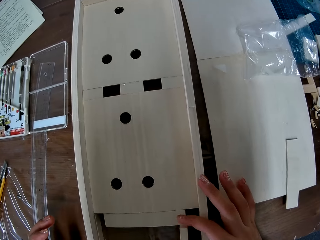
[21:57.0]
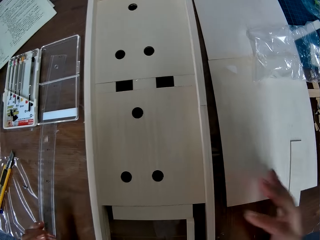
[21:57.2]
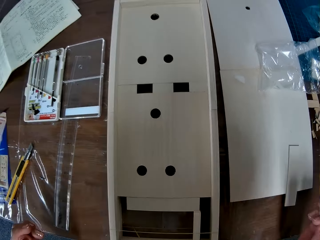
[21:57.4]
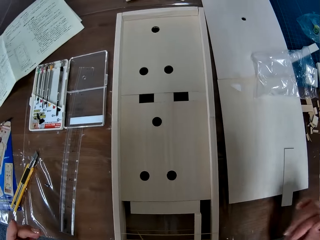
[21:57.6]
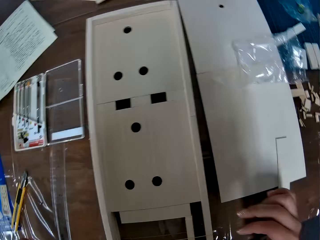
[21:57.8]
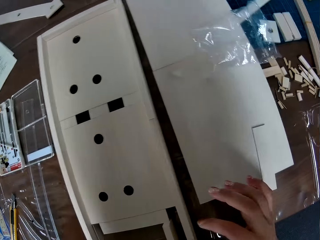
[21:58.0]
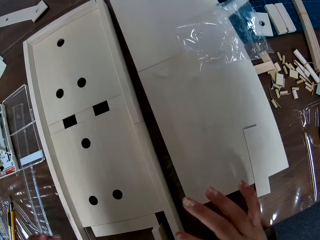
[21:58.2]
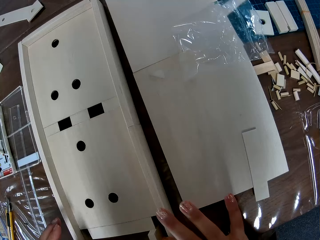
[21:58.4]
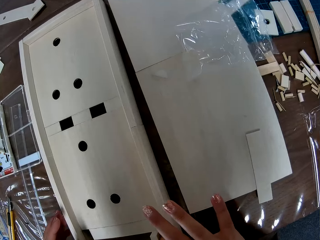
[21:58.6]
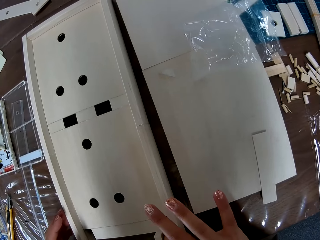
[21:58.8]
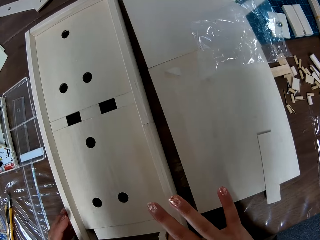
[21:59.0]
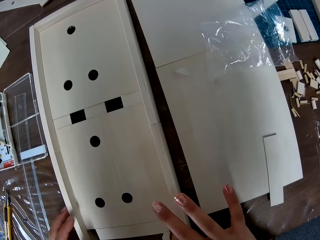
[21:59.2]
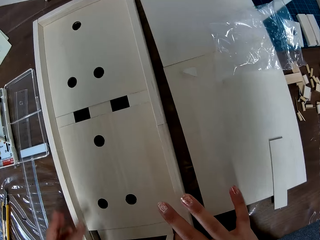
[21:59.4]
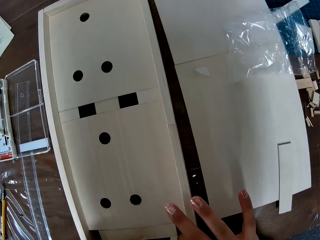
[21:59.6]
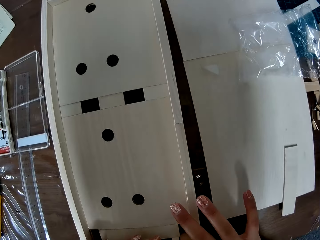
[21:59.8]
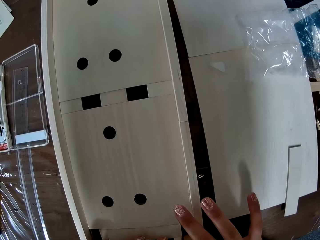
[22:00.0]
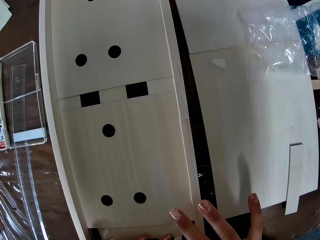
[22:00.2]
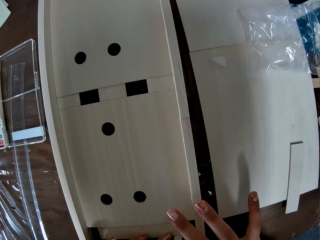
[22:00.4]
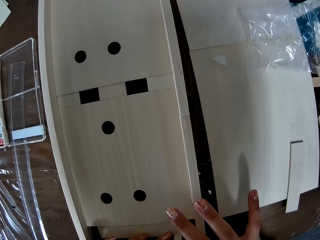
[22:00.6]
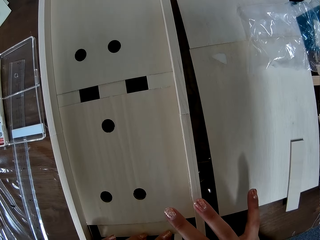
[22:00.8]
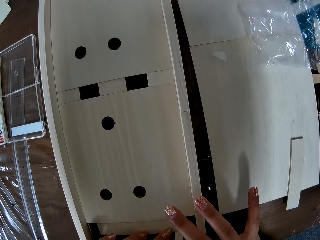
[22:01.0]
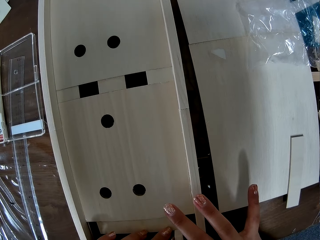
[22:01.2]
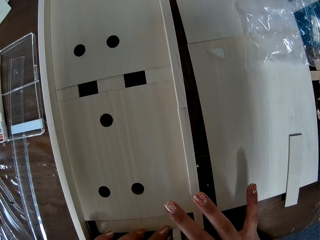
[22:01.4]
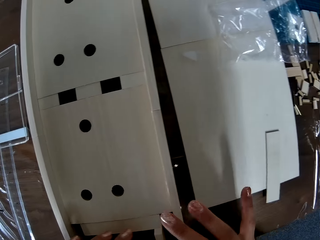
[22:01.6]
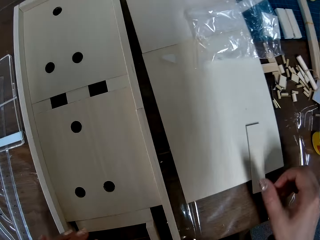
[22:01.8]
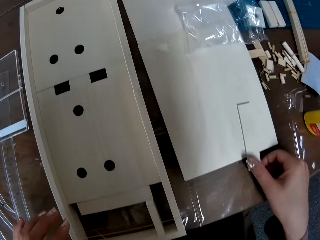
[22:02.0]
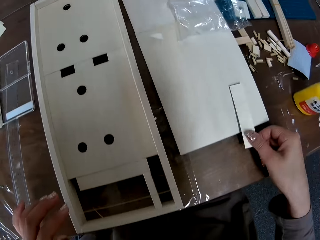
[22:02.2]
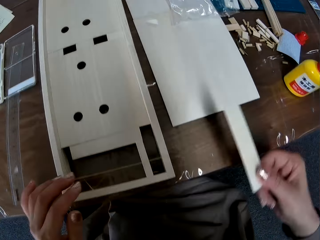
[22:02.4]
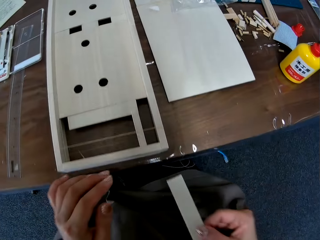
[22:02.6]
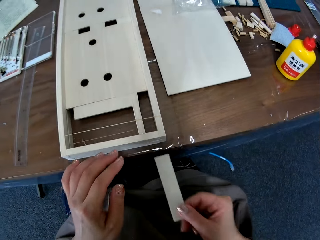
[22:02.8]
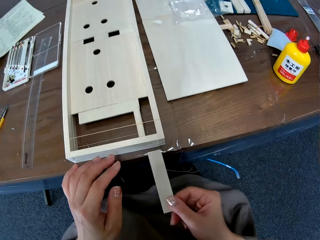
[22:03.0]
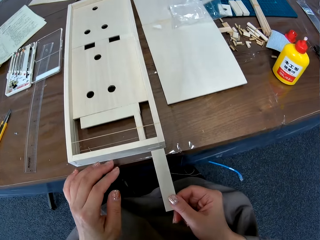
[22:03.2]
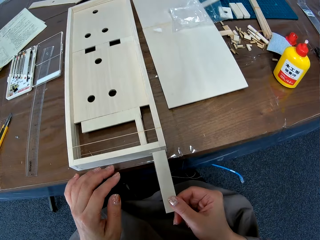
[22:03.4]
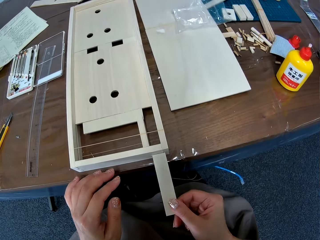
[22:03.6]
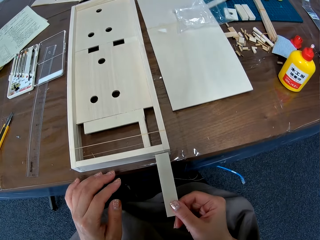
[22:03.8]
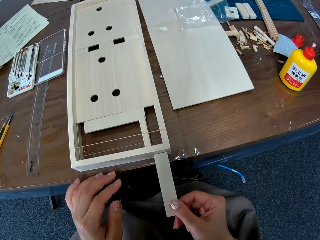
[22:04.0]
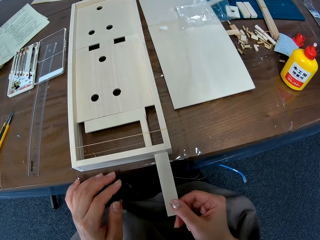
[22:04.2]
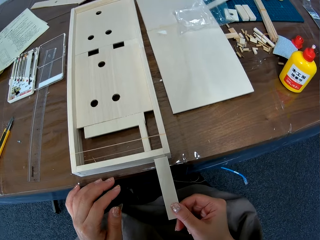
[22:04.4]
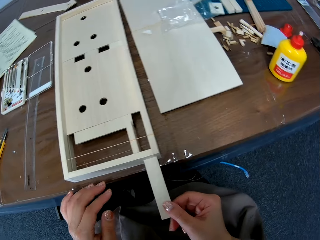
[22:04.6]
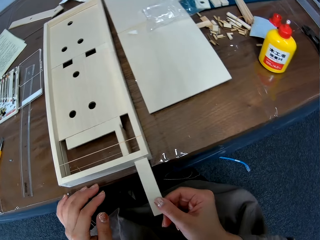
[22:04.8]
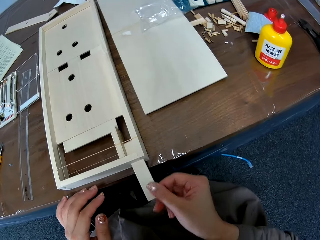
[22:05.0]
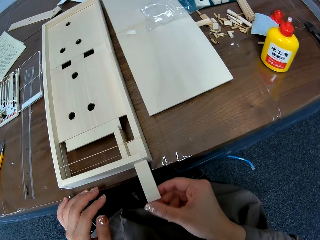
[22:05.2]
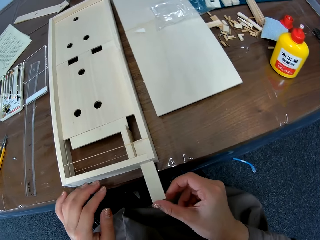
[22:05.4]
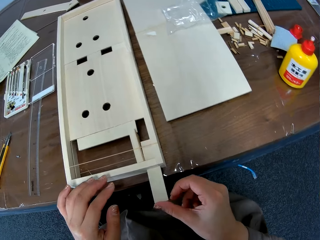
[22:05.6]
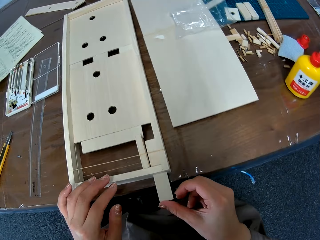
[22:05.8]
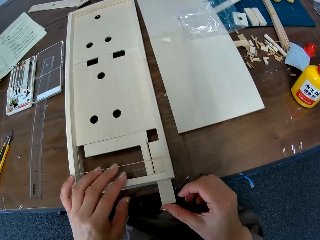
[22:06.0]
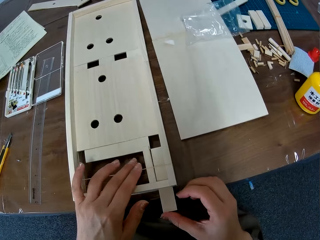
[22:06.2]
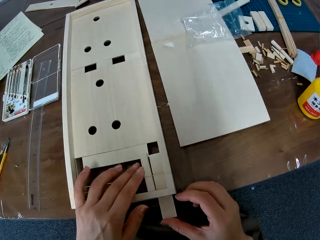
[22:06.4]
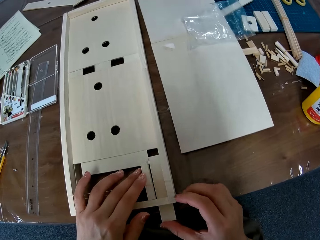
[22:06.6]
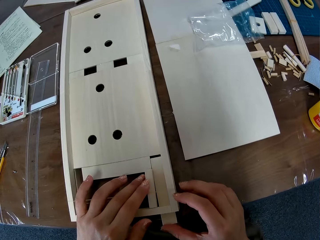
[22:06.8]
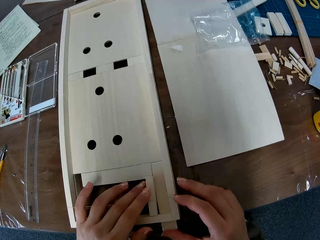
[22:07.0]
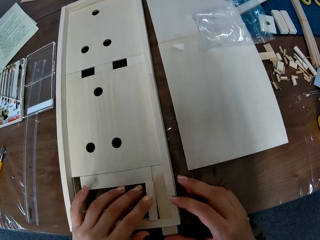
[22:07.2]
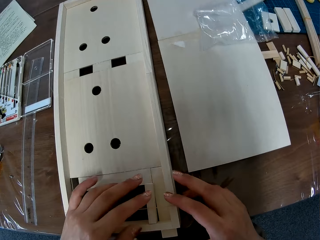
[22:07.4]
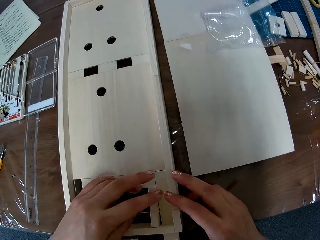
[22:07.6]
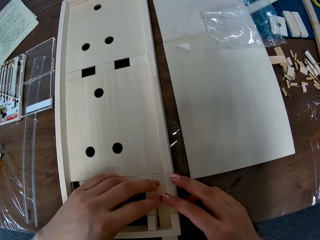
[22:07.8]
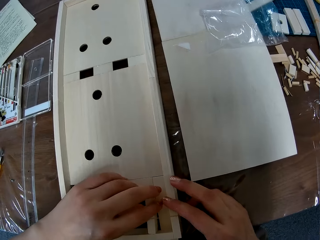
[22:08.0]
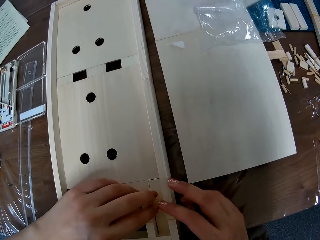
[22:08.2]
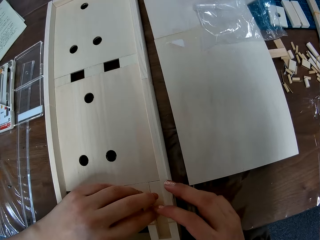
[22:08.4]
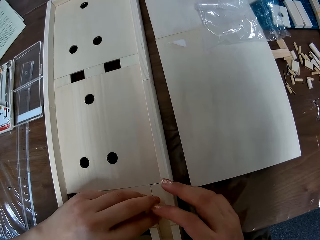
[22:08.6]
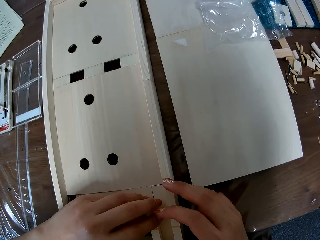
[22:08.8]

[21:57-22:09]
The camera wearer fixes a crafting wood. She withdraws her hand. She fixes the crafting wood. She lifts her left hand. She picks up a piece of flat wood. She pushes the piece of wood in the crafting wood. She fixes the crafting wood.

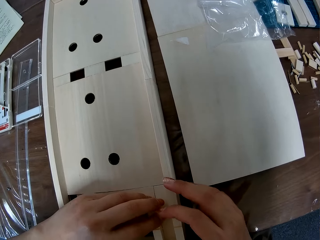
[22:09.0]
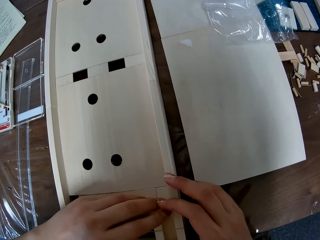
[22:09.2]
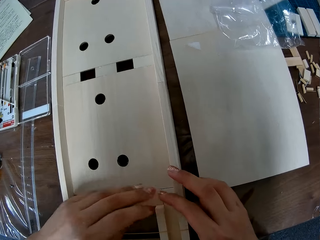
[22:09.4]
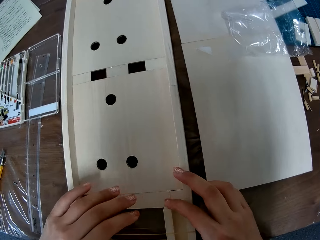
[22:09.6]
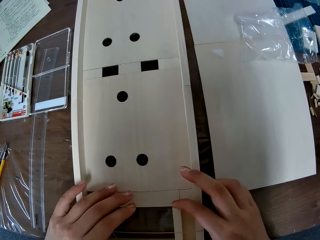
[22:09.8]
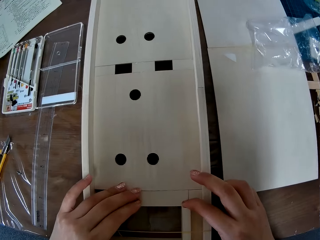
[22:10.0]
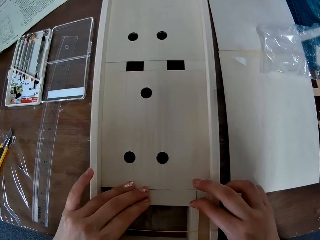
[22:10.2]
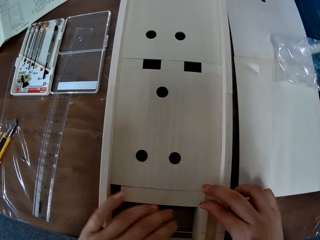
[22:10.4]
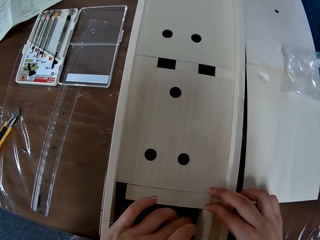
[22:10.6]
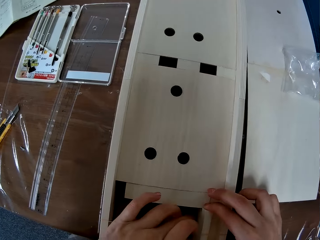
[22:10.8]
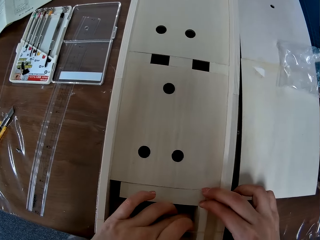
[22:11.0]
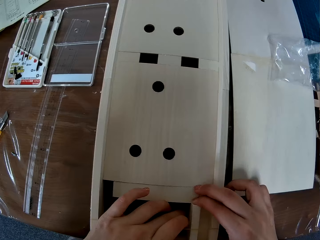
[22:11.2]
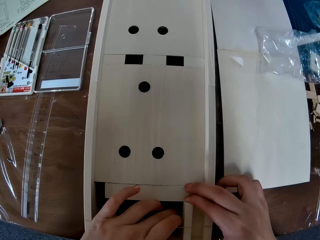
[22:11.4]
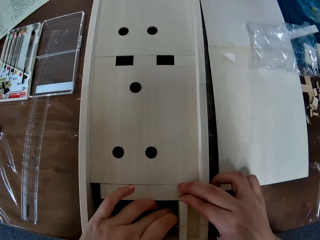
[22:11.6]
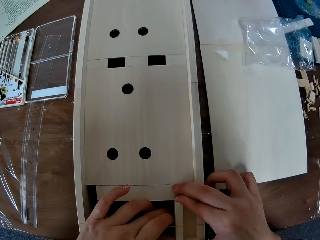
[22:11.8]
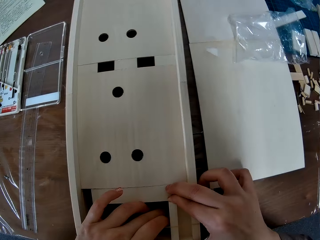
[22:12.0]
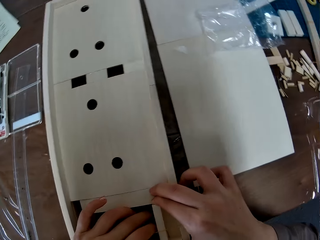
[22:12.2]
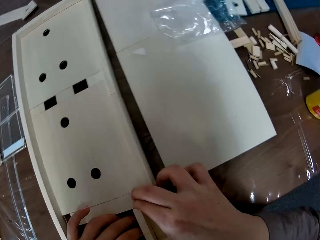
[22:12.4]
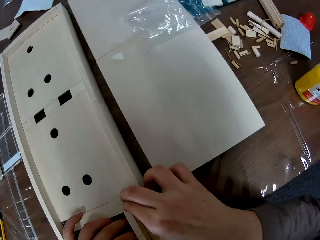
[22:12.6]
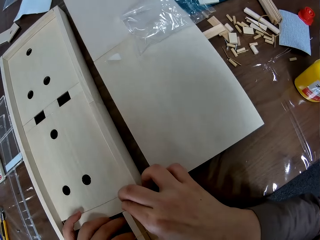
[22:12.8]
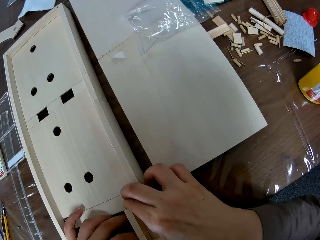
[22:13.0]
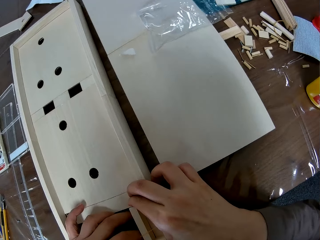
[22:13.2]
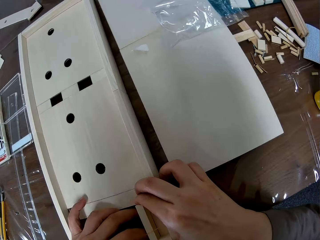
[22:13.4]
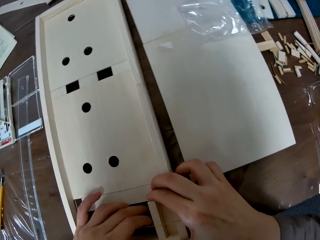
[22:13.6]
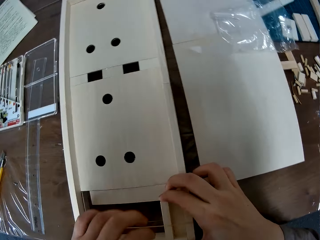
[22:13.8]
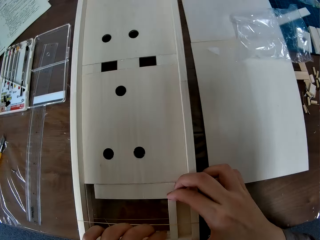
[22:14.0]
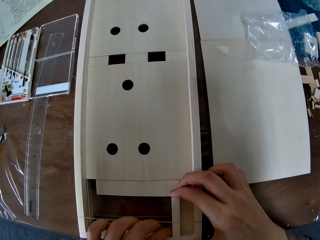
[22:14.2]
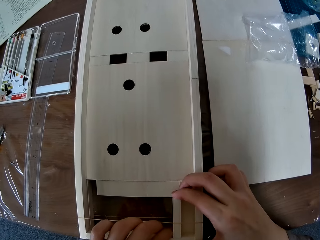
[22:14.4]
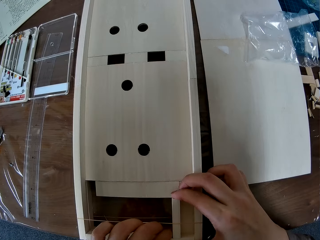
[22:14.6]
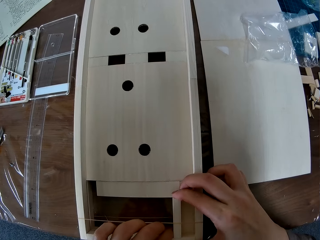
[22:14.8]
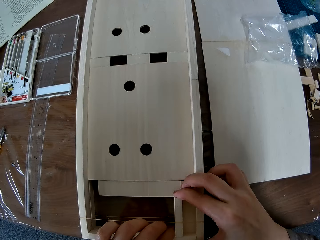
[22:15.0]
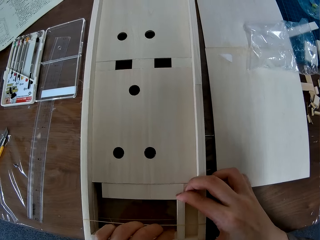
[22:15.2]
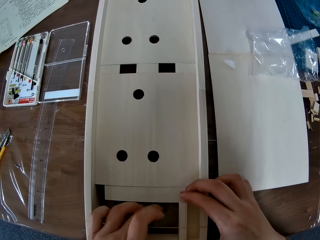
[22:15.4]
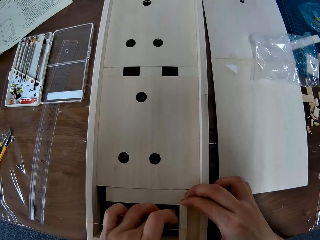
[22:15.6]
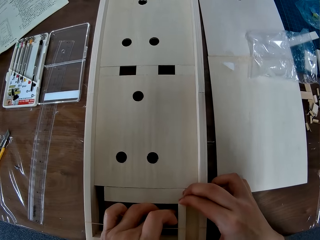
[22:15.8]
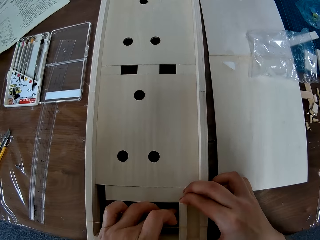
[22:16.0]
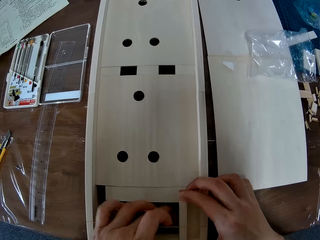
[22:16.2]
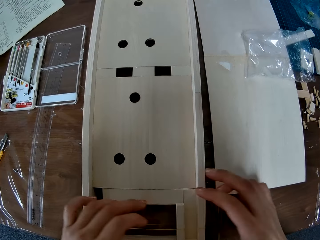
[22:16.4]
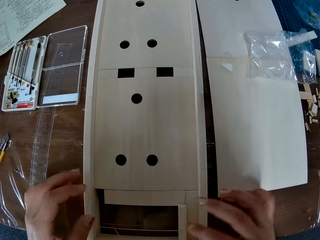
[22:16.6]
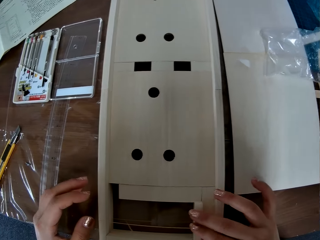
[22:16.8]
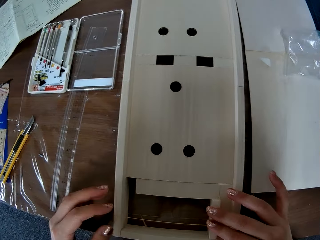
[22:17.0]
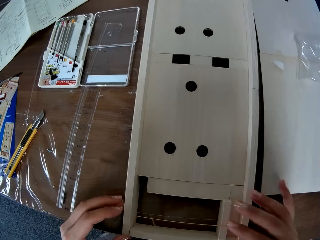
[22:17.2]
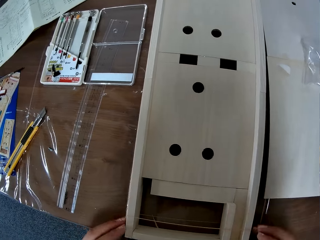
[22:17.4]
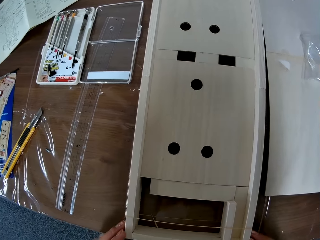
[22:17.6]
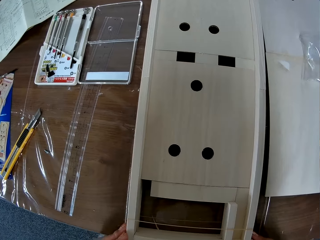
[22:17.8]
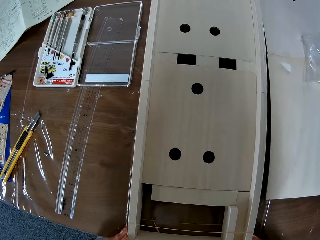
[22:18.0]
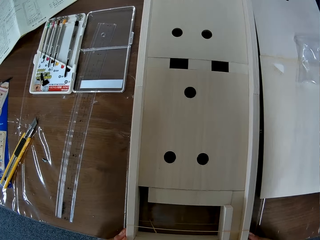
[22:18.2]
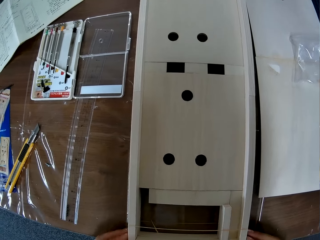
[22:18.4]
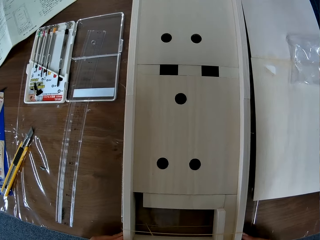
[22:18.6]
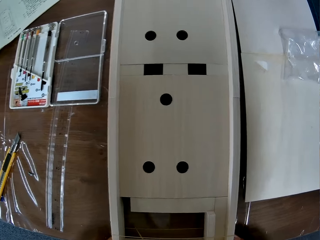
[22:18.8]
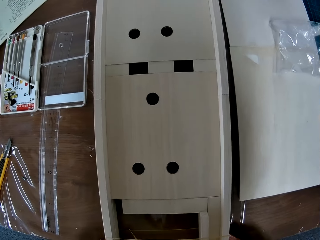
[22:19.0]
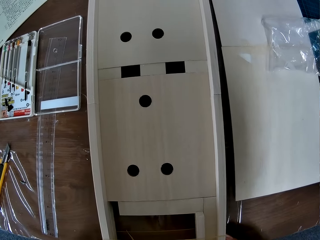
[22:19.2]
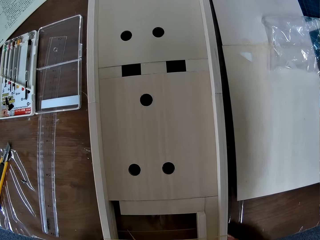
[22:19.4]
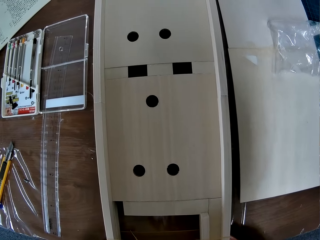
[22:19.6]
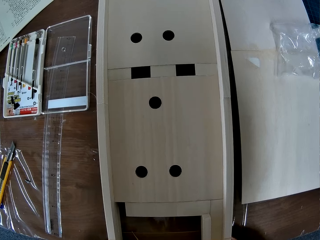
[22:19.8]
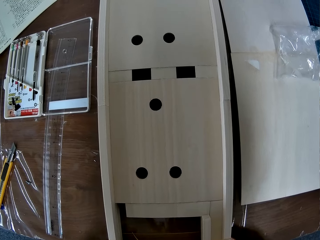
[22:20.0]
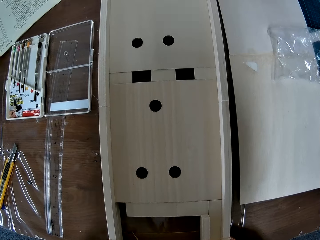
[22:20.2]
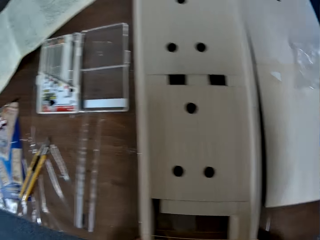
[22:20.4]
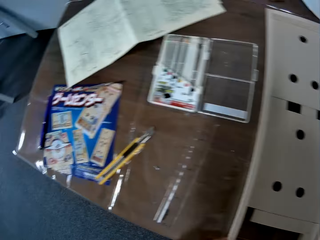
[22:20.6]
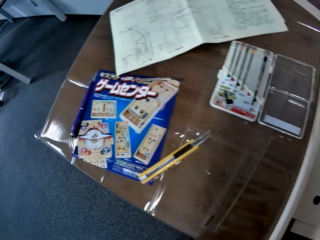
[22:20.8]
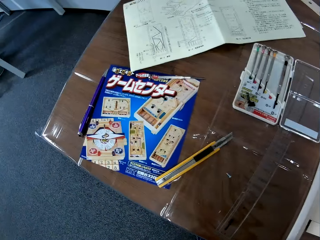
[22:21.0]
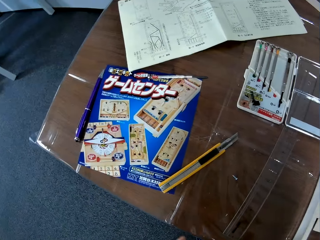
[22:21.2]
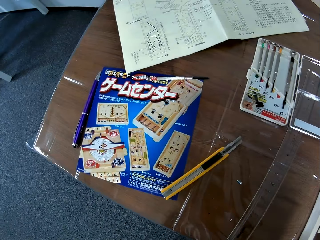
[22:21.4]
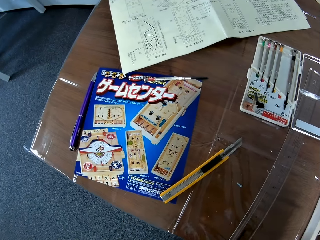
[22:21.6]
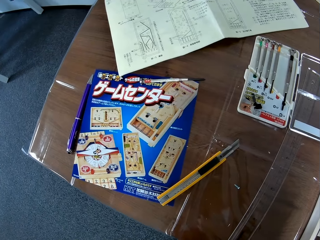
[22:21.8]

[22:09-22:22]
The camera wearer withdraws her left hand. She fixes a crafting wood. She moves a camera. She fixes the crafting wood. She bonds the corners of the crafting wood. She presses the edges of the craft board together. She moves the camera.
